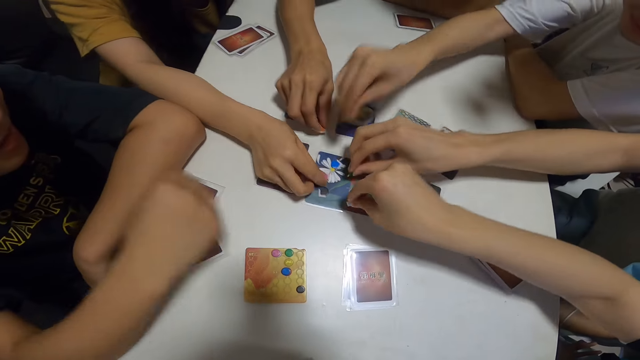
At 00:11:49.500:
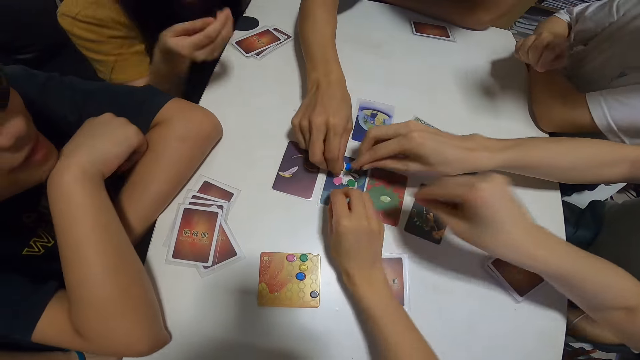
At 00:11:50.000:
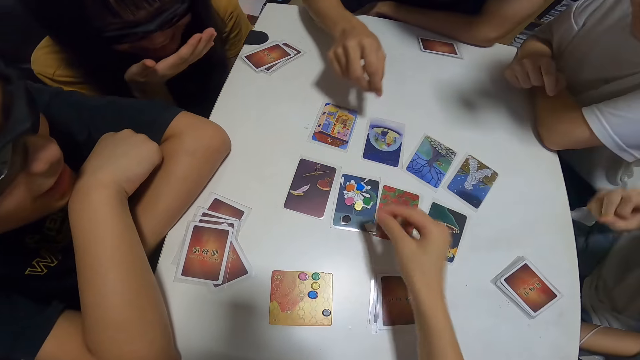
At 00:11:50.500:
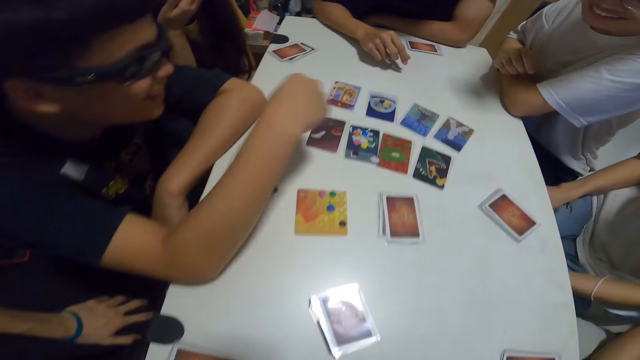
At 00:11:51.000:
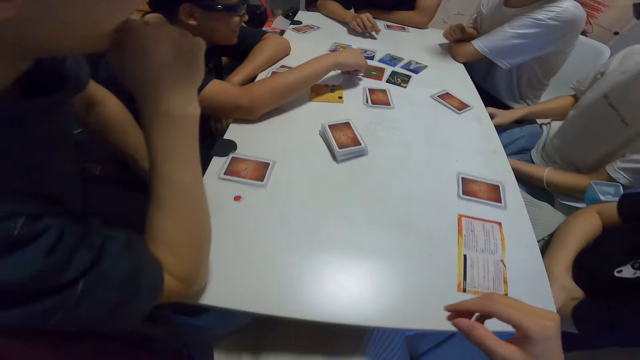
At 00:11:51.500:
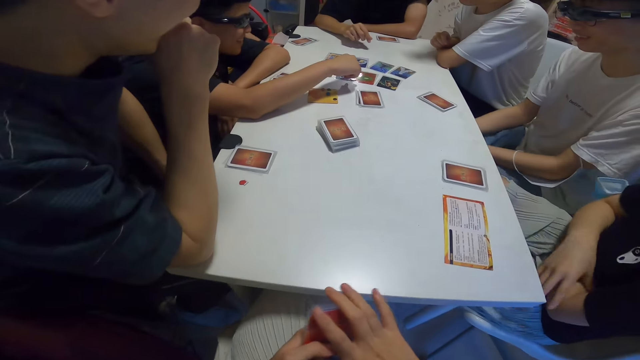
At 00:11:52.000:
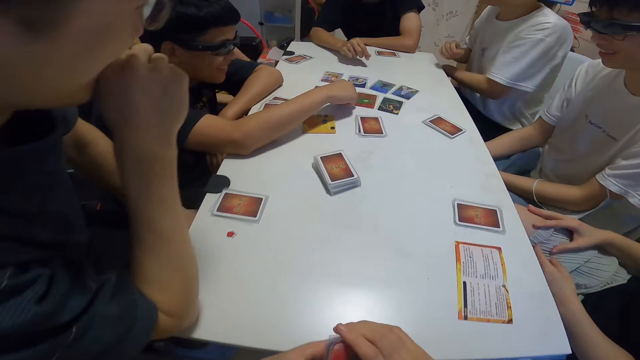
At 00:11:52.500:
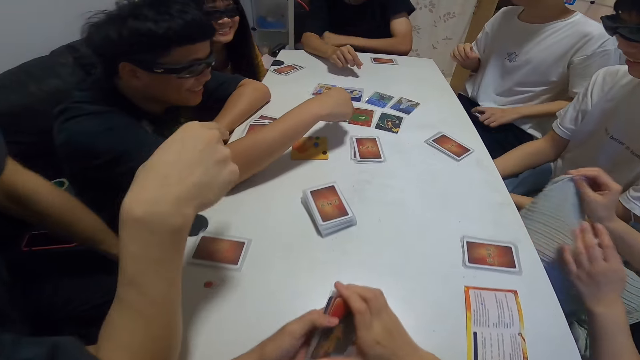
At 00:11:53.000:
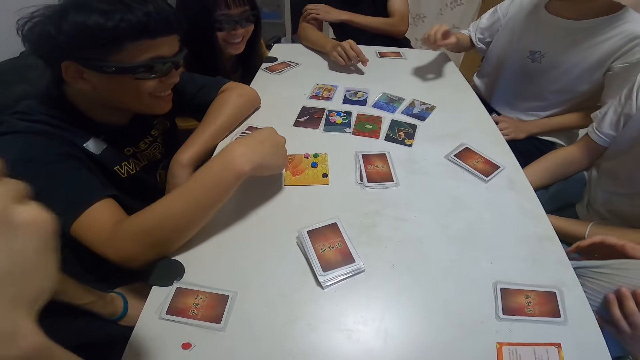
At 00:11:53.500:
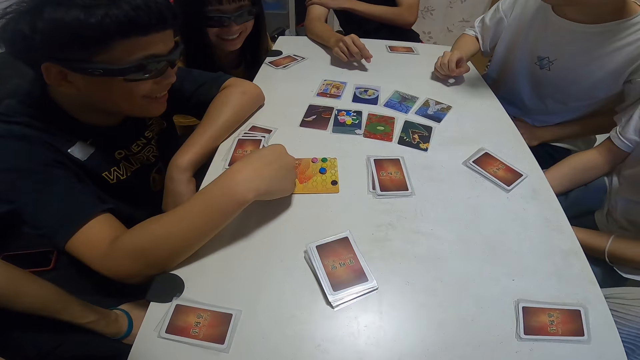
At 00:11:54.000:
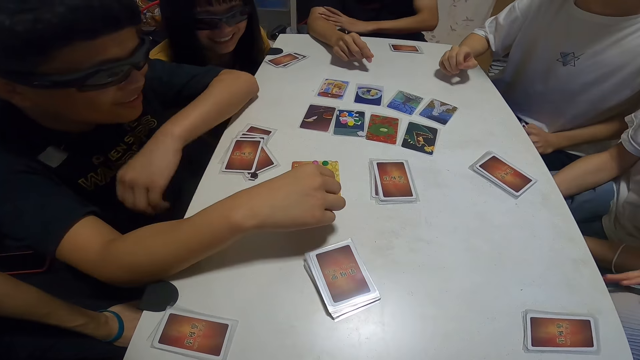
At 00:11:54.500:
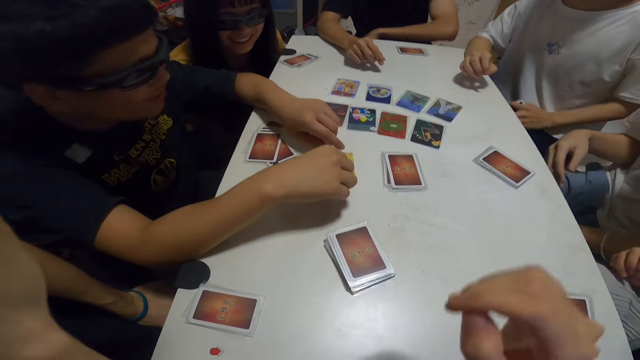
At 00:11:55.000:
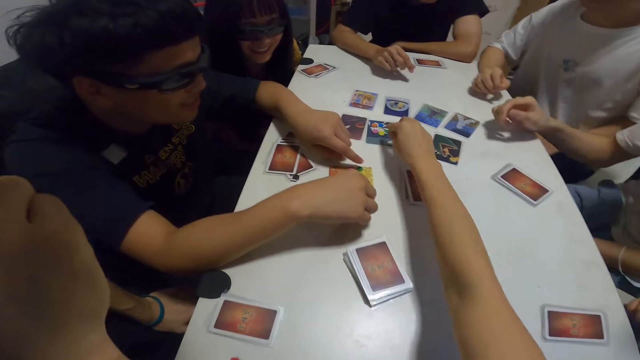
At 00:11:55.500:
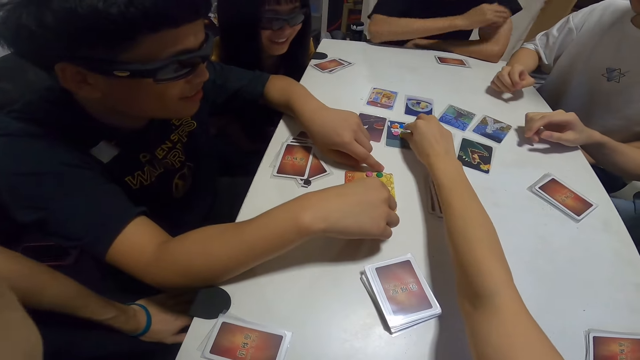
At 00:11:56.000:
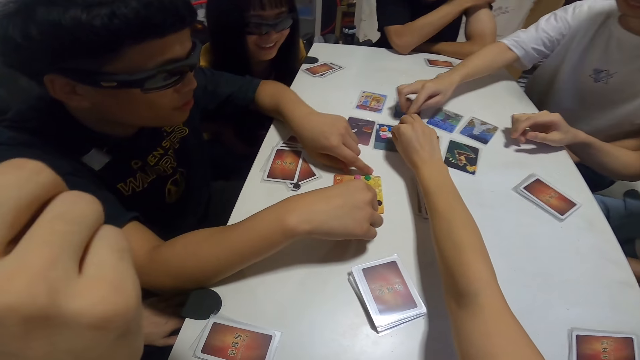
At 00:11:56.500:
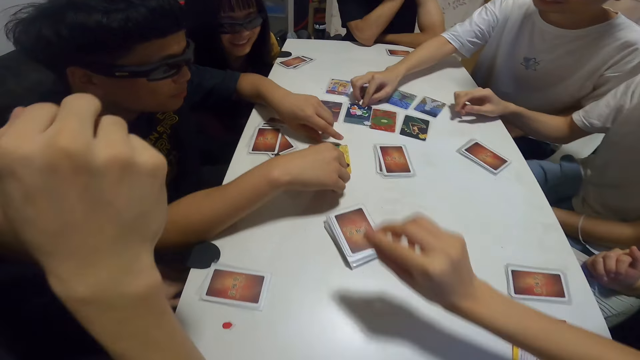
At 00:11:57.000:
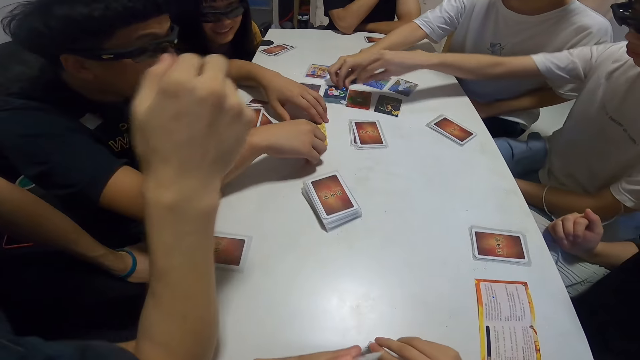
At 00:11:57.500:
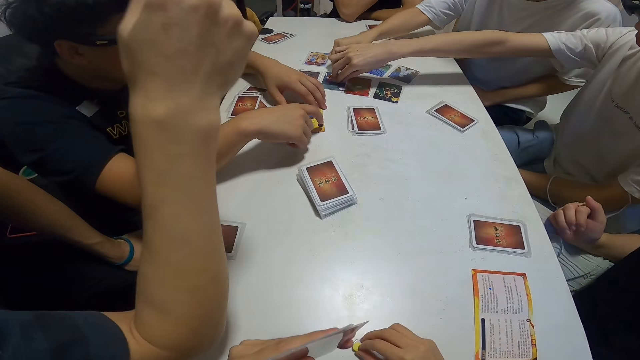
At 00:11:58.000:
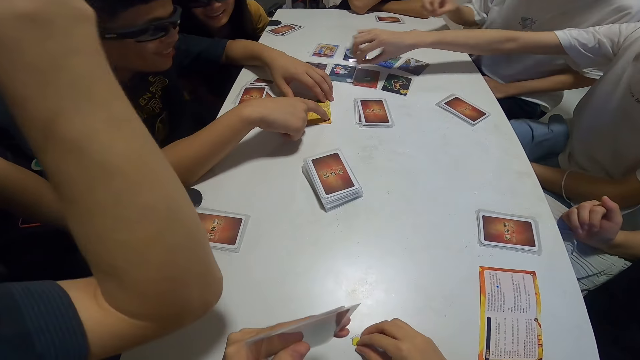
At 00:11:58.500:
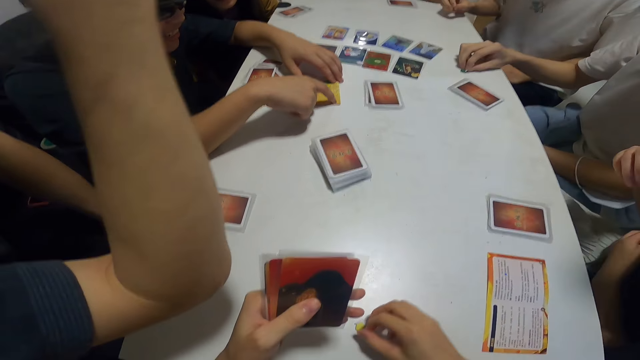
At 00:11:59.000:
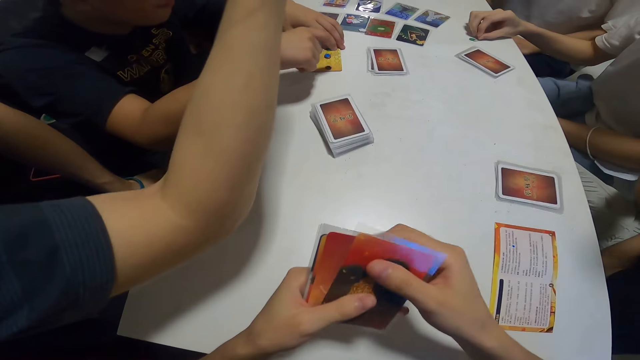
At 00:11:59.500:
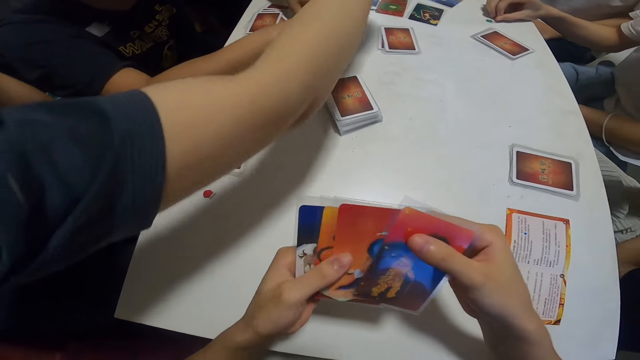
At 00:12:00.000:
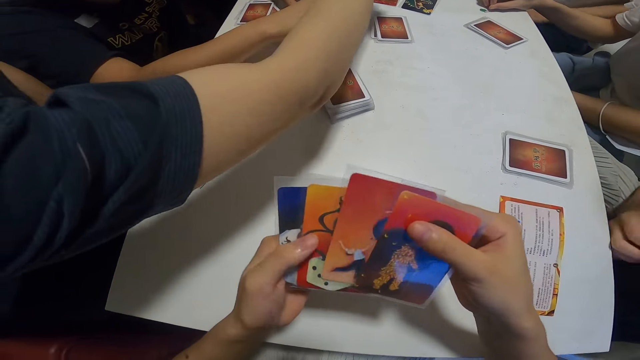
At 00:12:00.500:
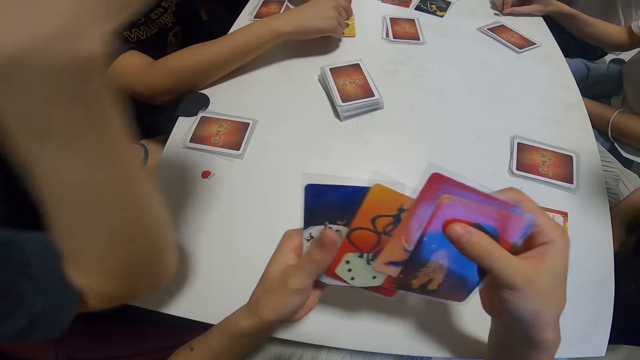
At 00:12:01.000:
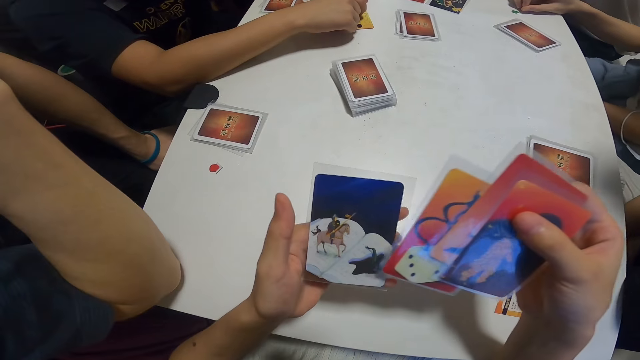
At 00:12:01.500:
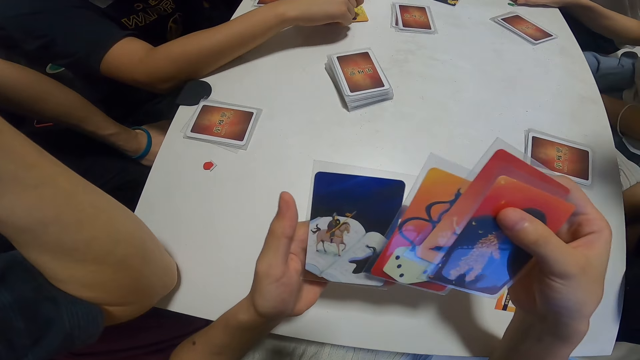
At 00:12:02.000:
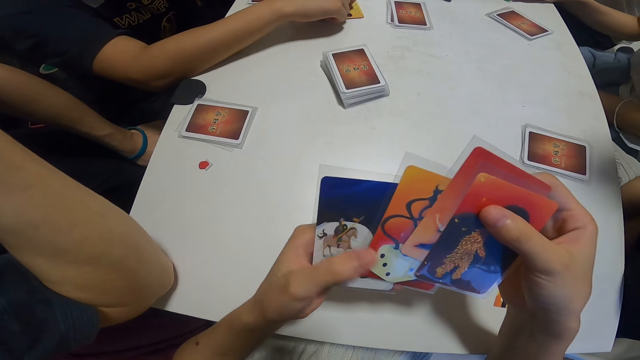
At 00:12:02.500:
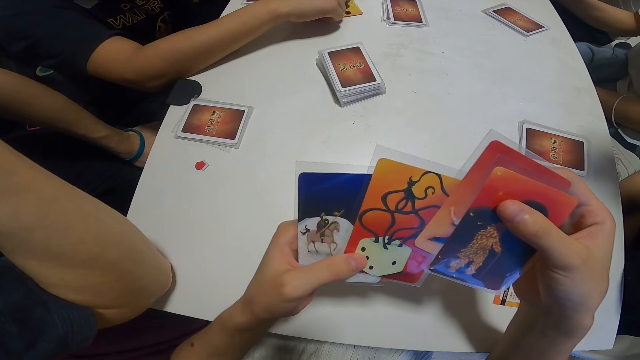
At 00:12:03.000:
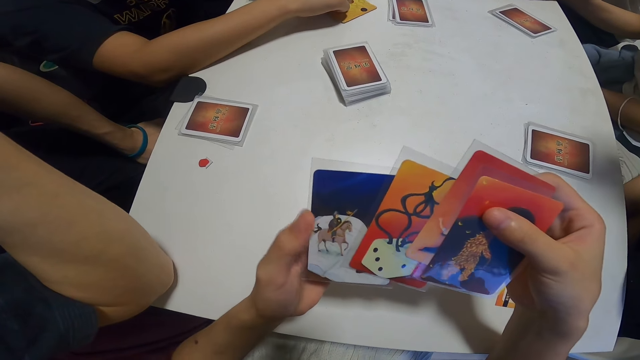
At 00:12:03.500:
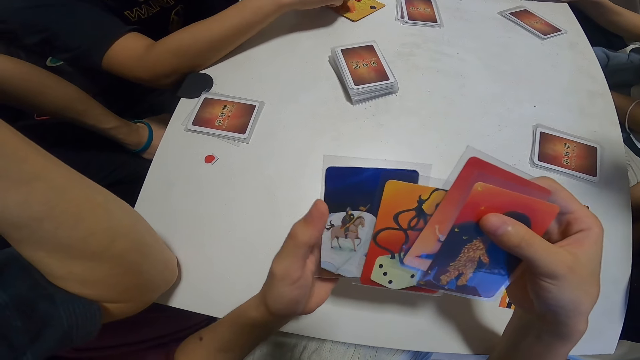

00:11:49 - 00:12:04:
The camera wearer picks up a chip from the table. She picks up a chip from the table again. She puts something on the cards. She shuffles the cards in her hands. She aligns the cards.

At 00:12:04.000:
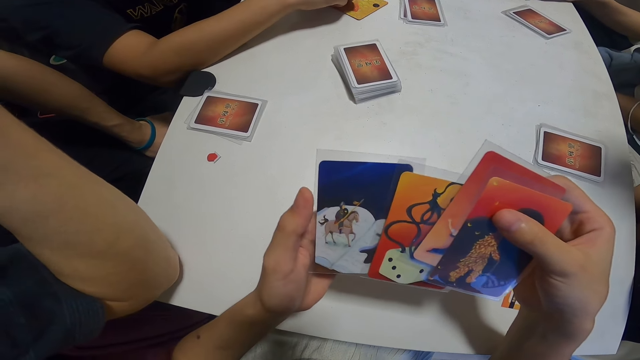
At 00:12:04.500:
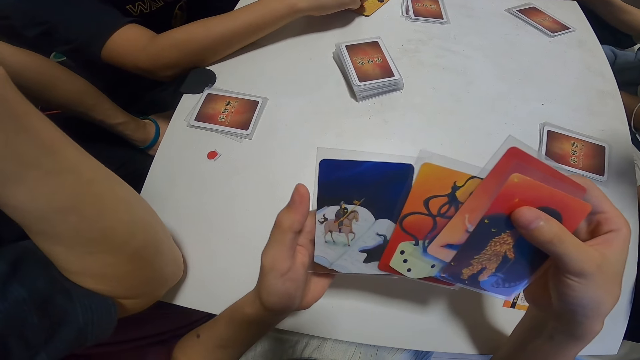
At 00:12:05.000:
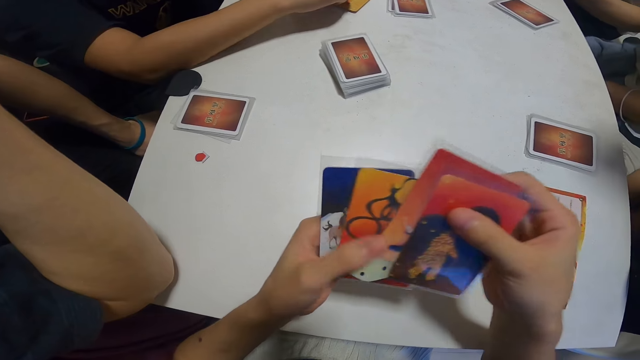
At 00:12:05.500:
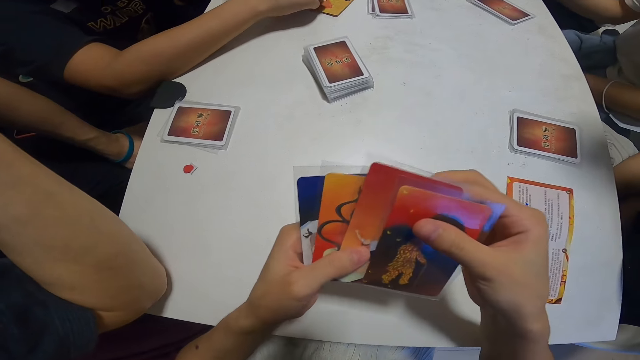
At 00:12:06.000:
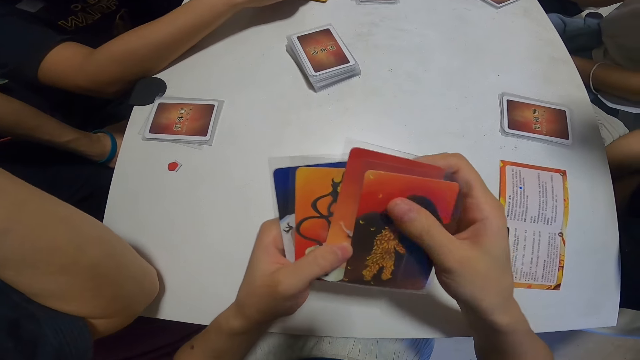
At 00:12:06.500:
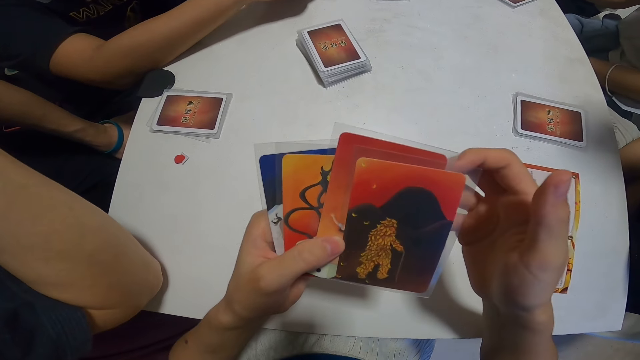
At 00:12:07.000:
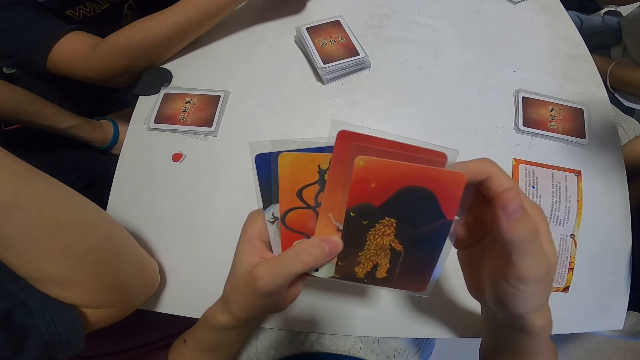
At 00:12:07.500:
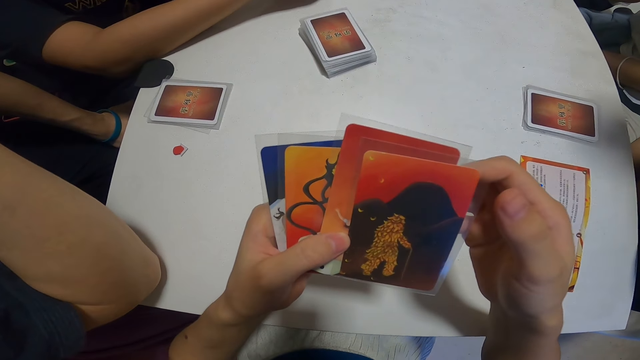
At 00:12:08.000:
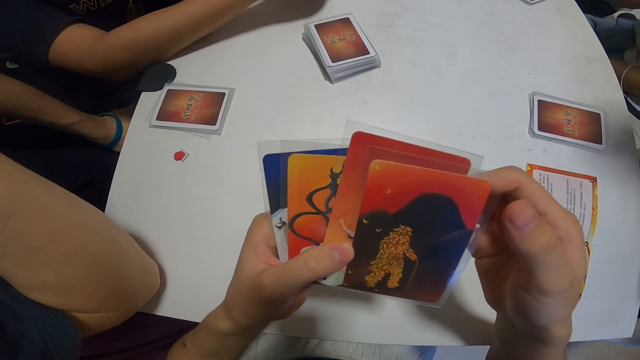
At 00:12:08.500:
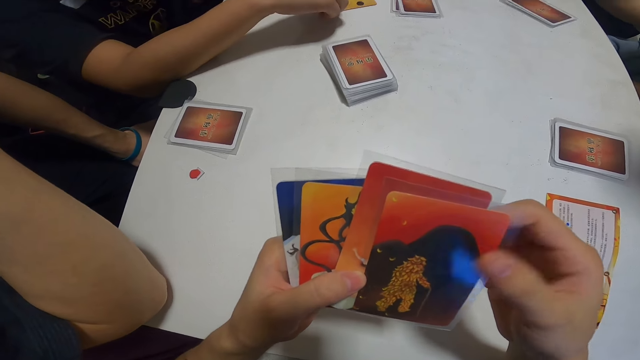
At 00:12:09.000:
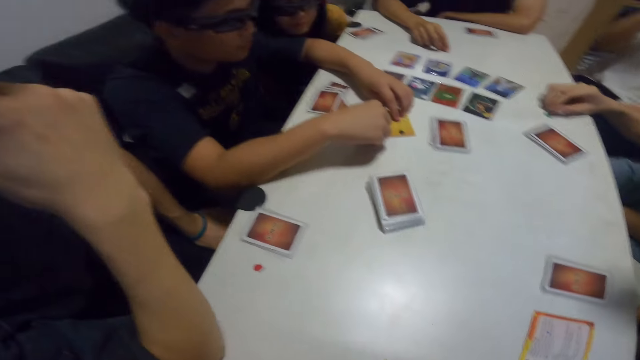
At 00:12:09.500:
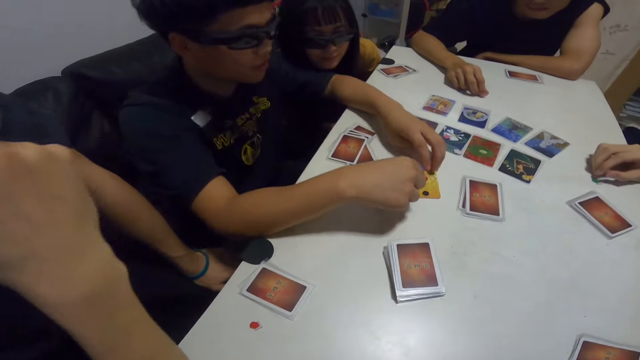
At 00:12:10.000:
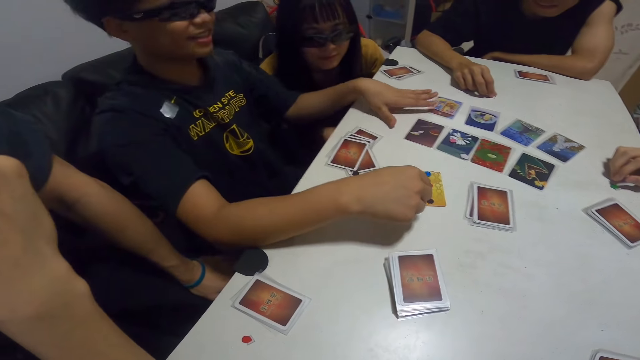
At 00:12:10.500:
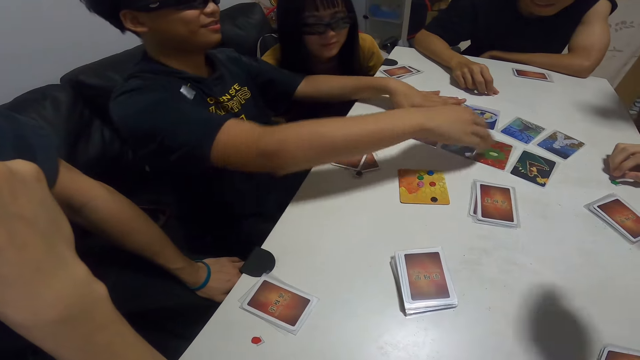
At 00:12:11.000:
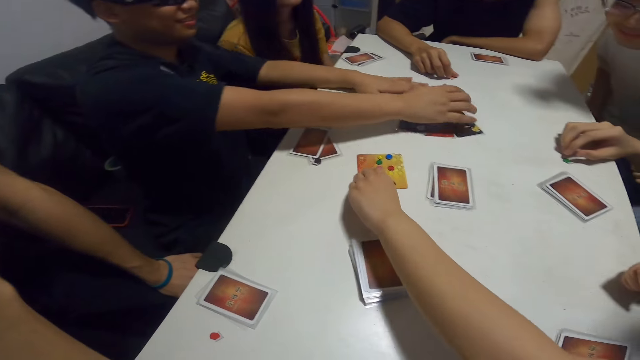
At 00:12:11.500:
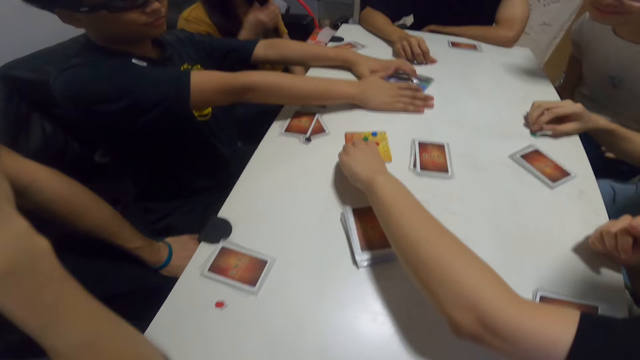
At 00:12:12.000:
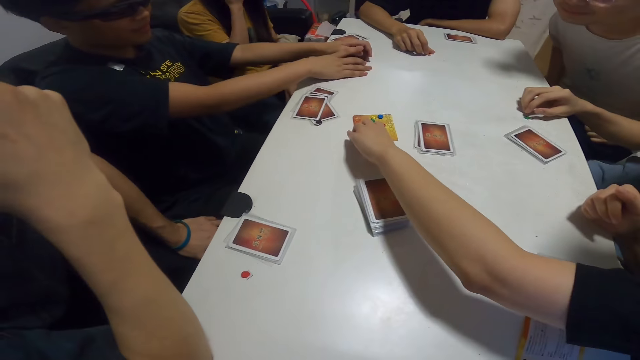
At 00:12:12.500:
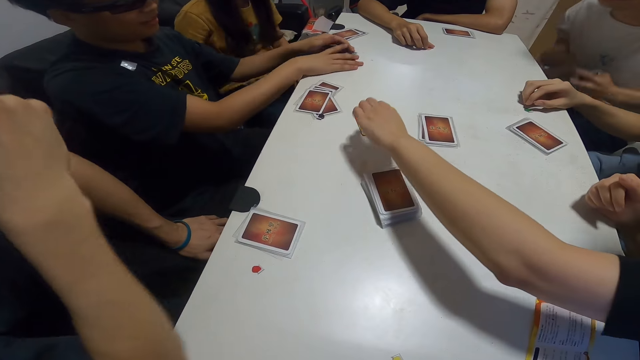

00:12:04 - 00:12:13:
A man reshuffles the cards.
